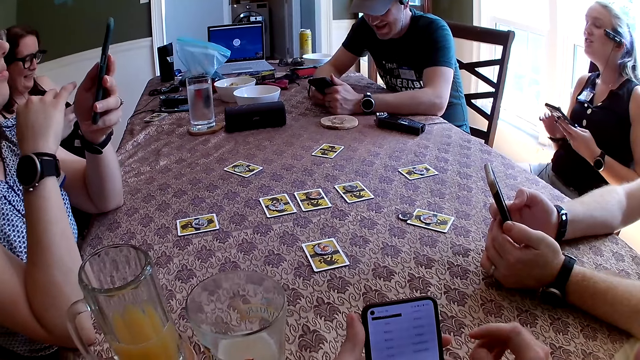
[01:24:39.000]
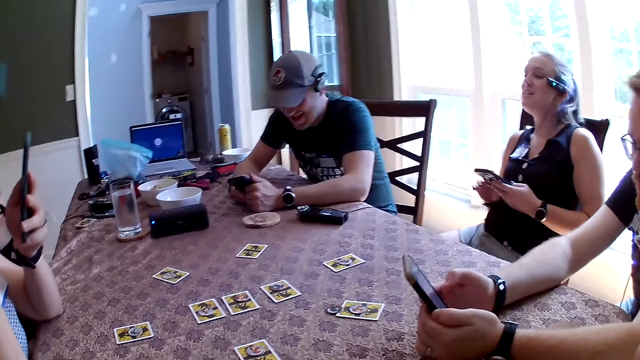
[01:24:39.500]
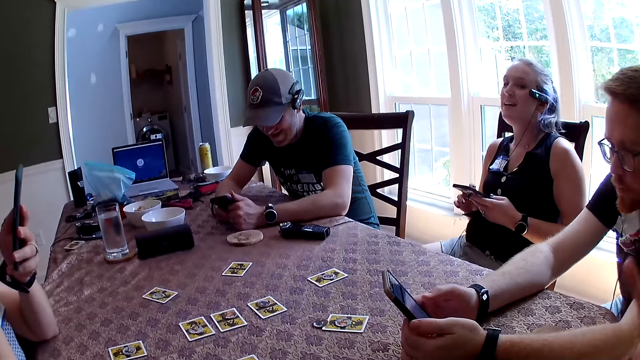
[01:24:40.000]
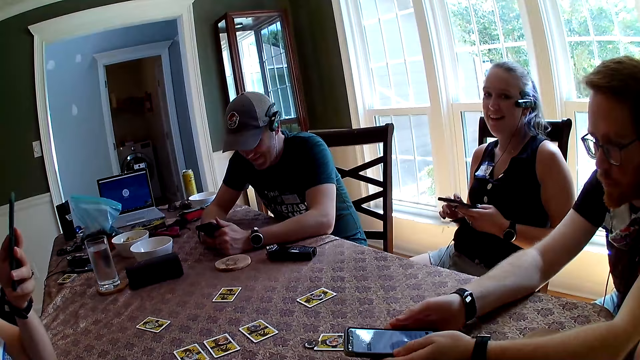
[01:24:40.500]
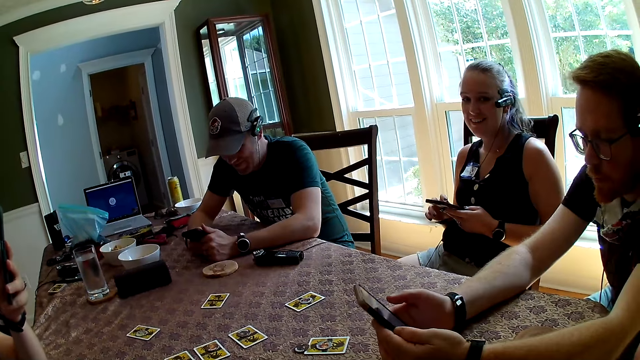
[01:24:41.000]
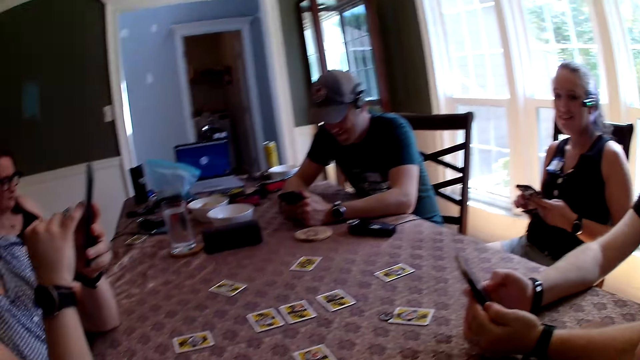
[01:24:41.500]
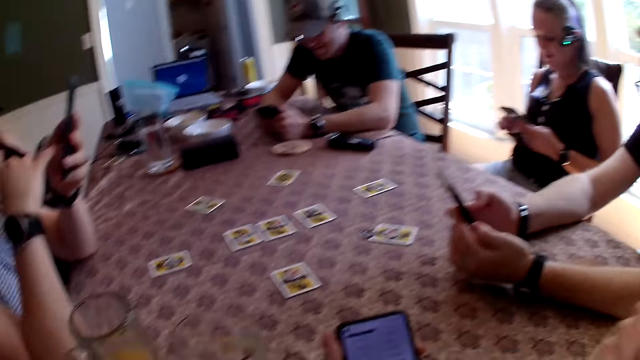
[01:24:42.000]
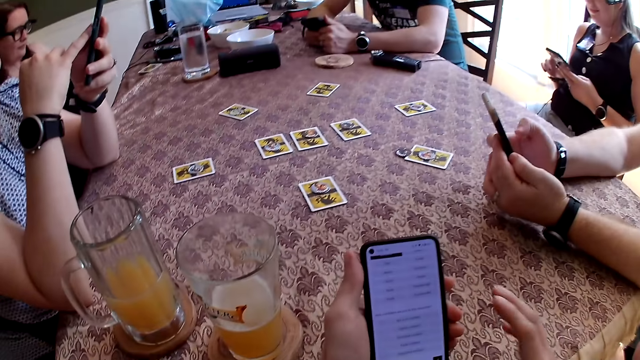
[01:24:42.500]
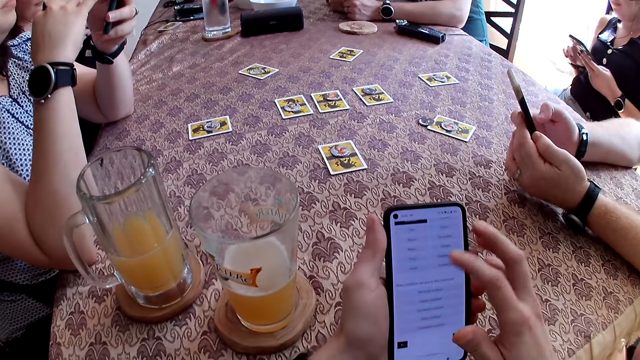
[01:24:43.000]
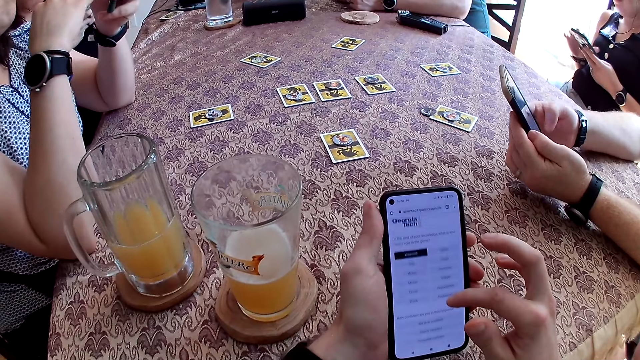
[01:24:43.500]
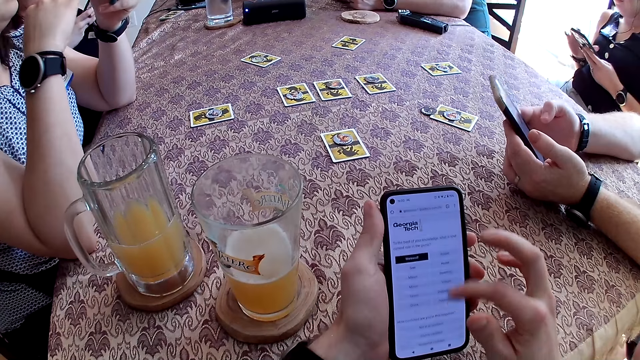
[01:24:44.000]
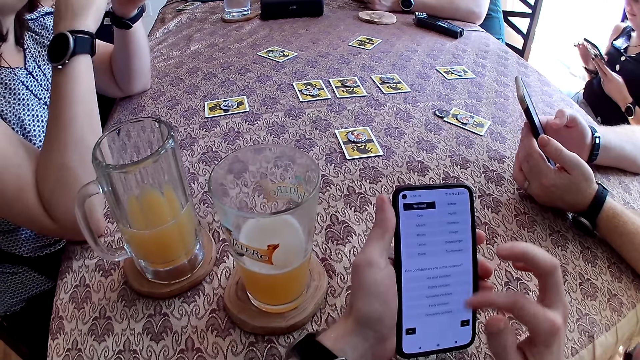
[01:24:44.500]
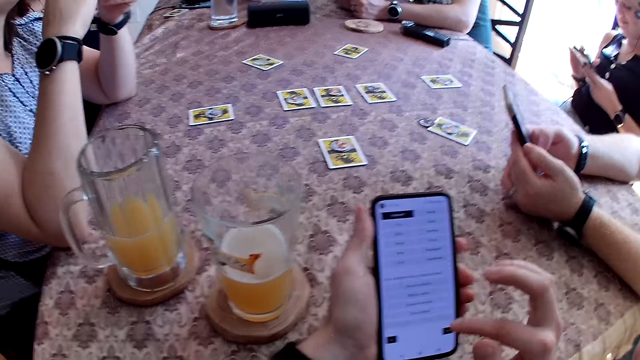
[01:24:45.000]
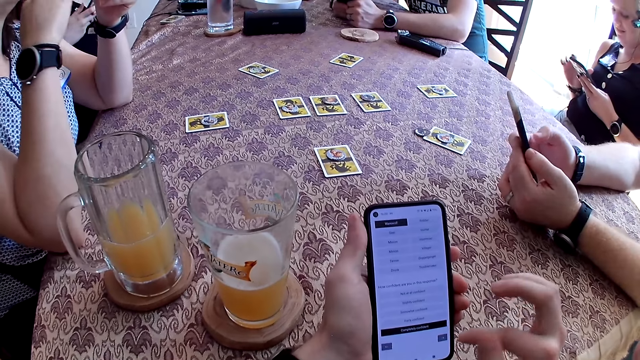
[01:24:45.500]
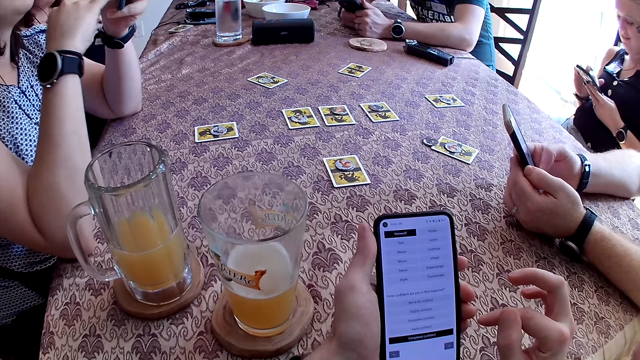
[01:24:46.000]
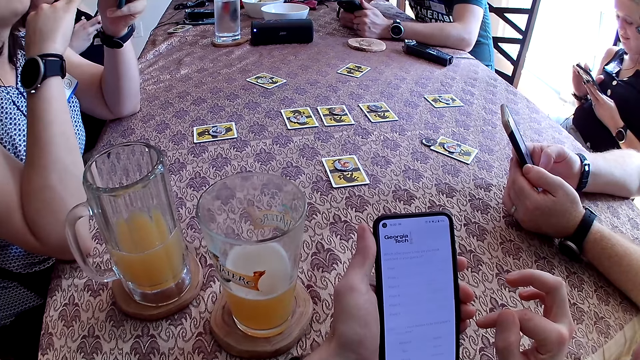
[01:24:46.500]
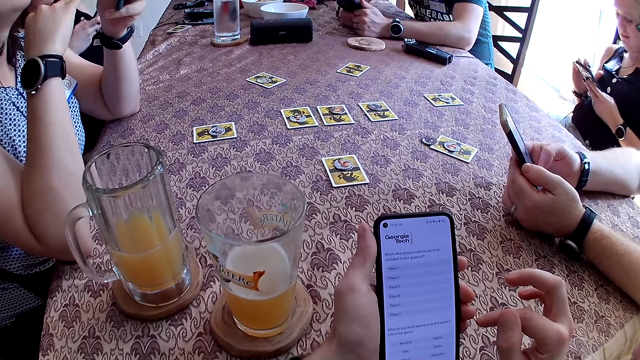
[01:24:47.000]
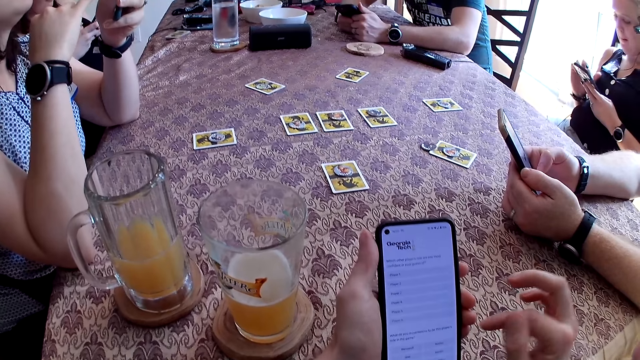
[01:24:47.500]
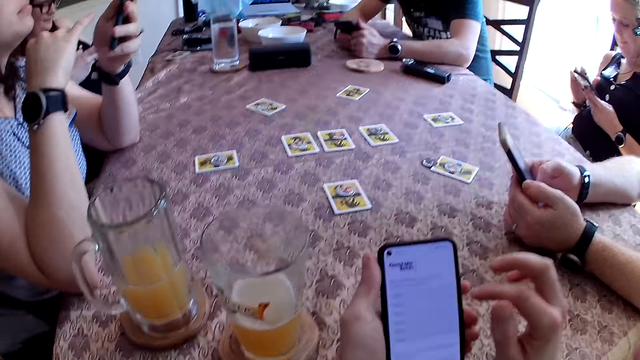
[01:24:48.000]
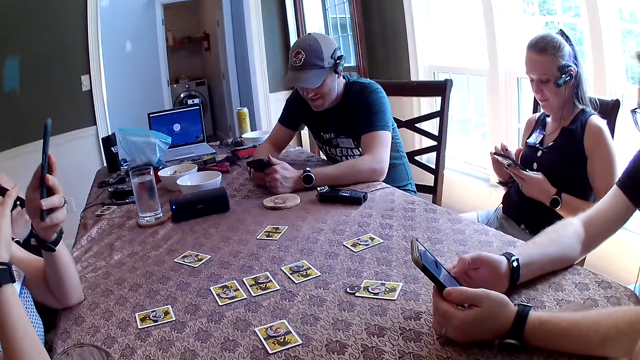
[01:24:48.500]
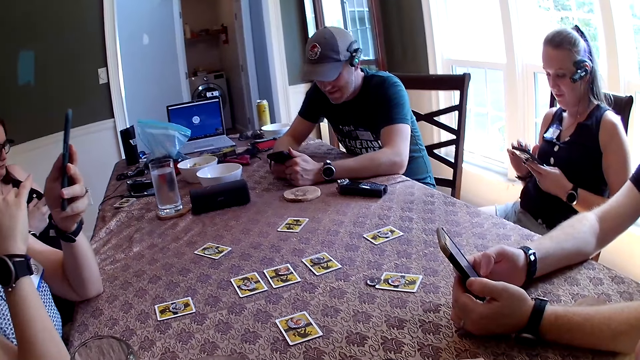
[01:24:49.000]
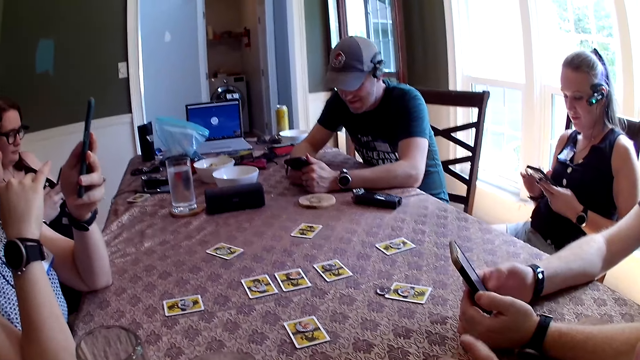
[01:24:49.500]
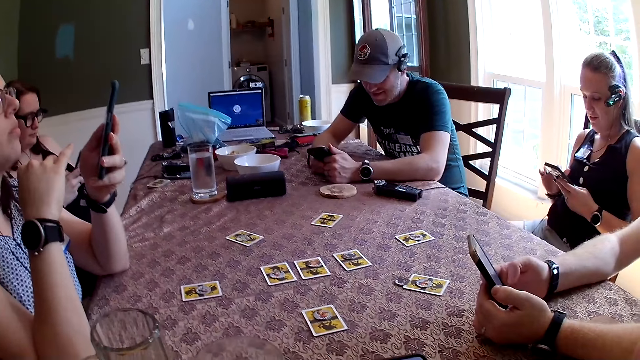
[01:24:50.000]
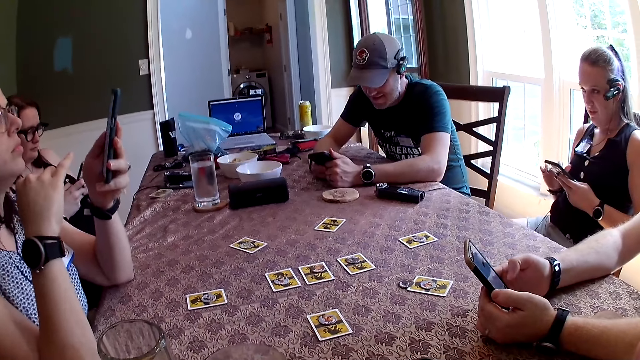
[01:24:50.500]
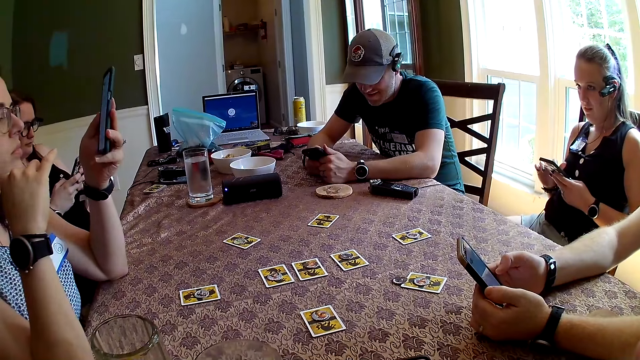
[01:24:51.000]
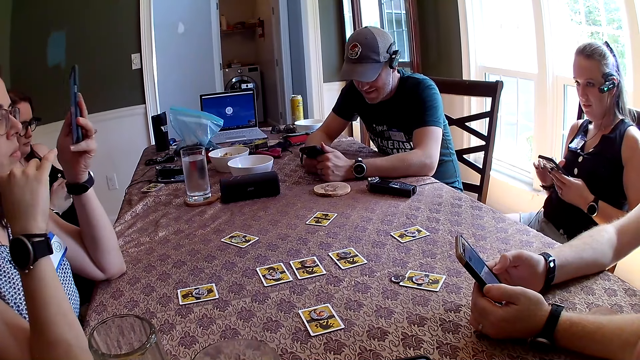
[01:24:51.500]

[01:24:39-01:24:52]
The camera wearer lifts the right hand. They swipe the phone with the right hand. They look forward.

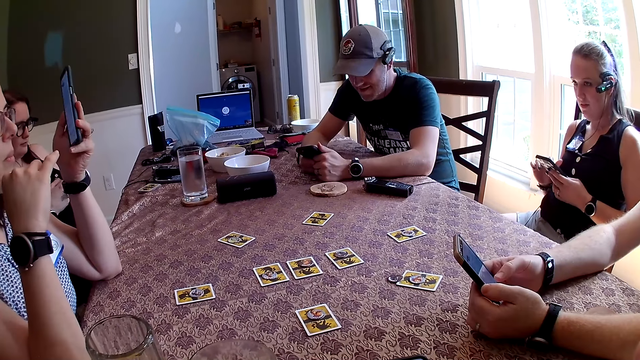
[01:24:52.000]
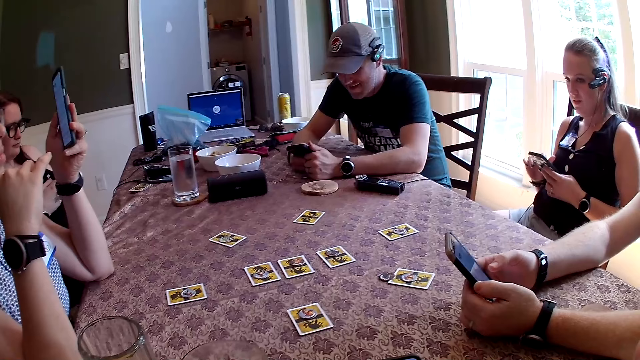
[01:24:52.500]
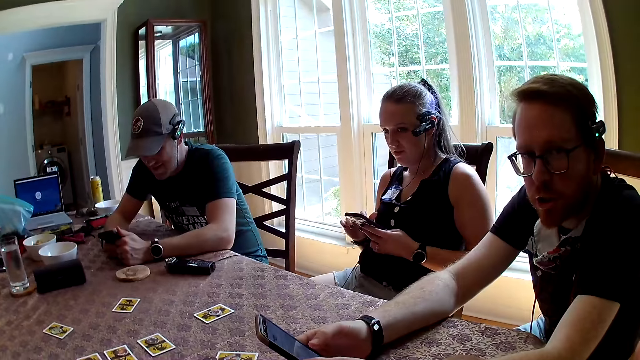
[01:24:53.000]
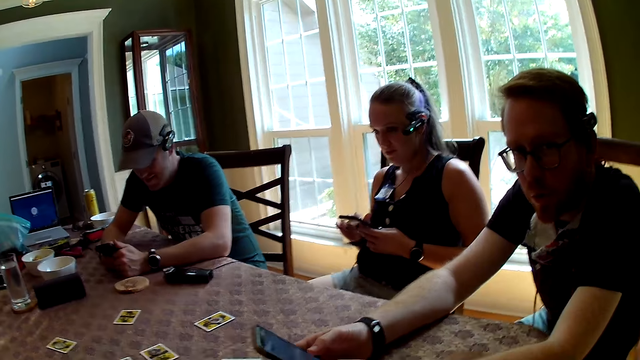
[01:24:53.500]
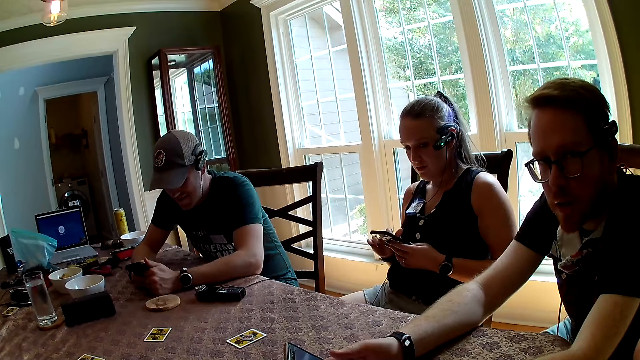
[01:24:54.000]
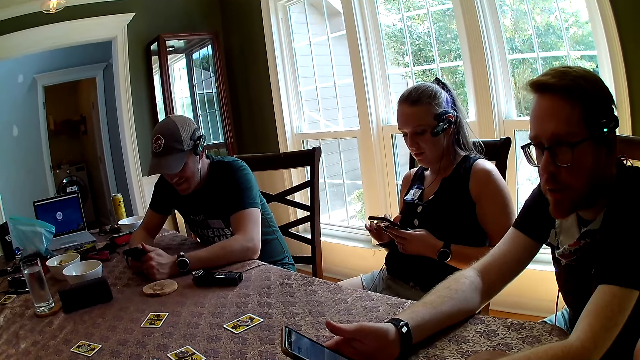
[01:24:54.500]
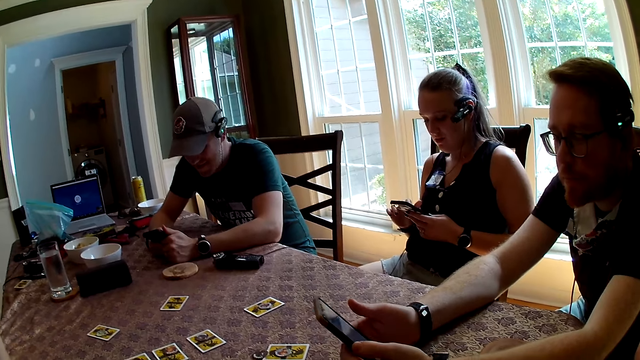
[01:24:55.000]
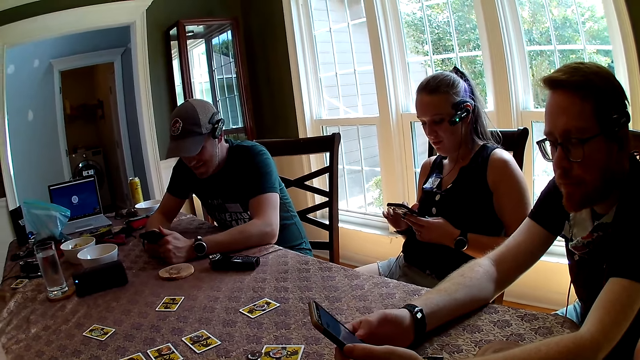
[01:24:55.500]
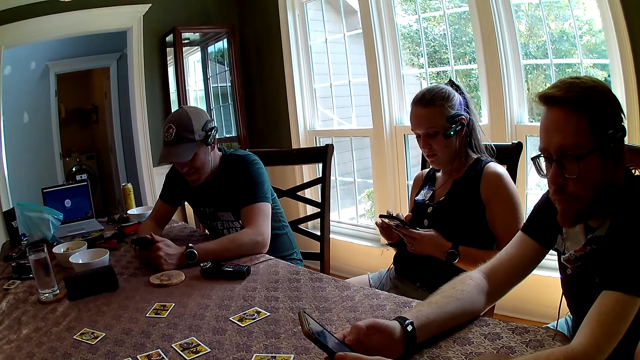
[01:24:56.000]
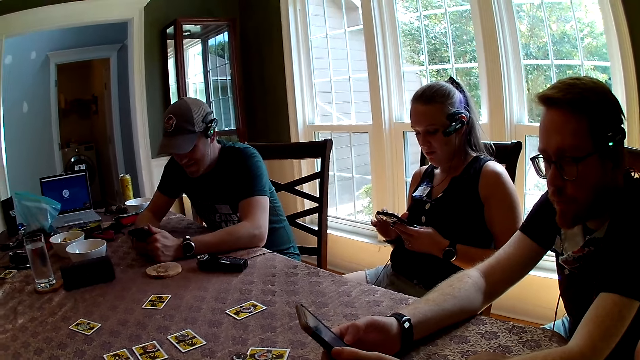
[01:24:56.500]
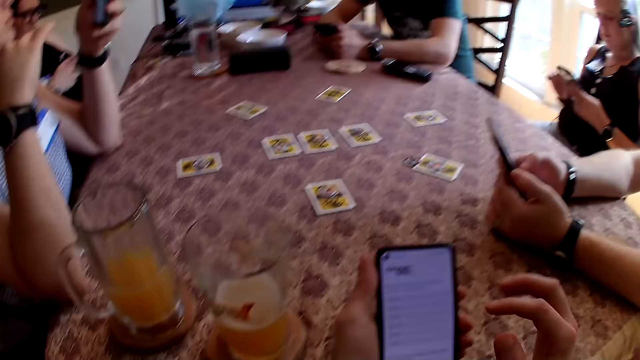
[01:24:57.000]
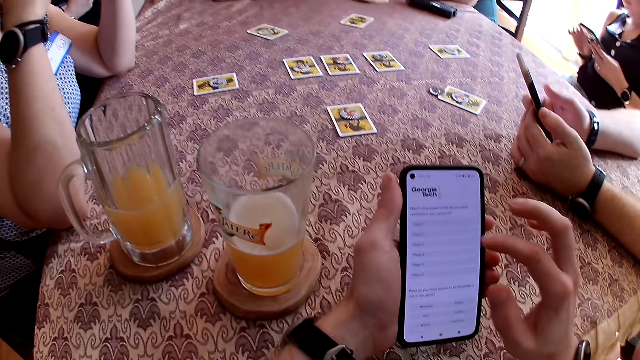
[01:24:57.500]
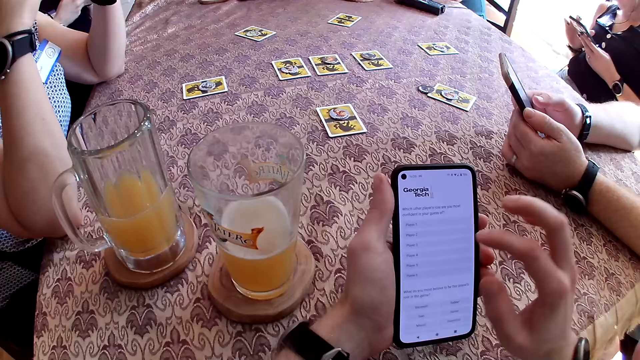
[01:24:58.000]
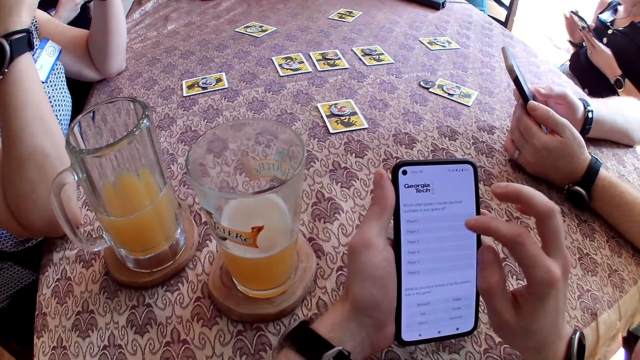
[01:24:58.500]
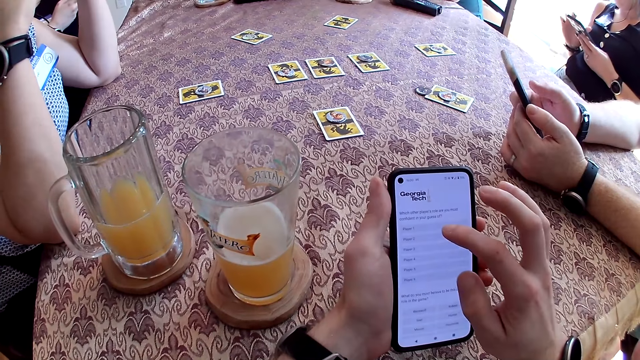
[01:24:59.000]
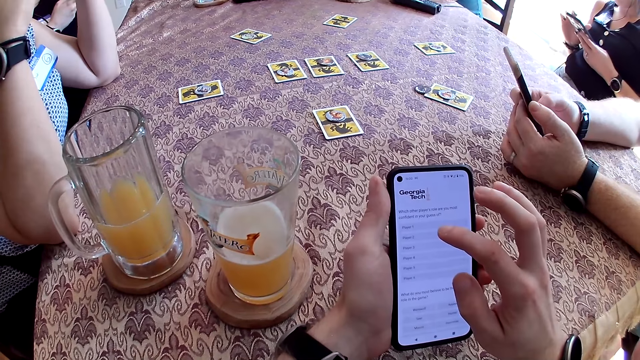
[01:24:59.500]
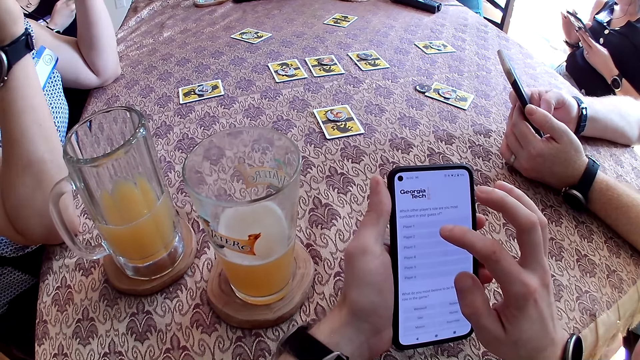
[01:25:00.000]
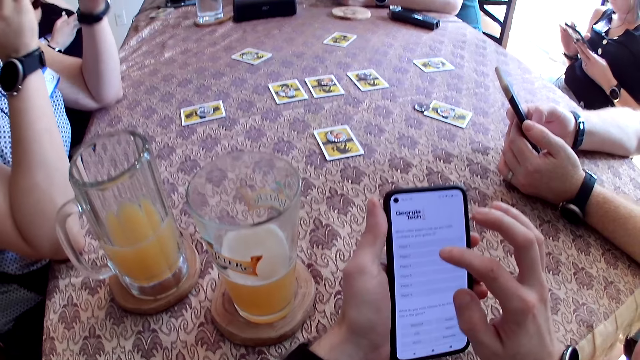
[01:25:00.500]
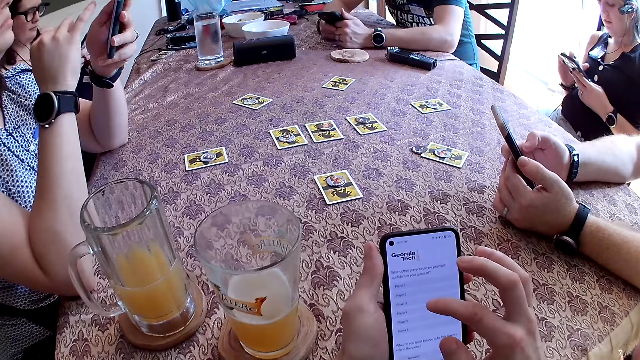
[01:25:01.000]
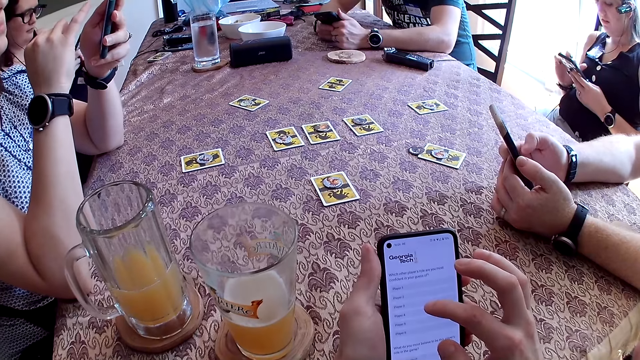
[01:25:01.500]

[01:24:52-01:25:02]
The camera wearer looks aside. They look at the phone.
